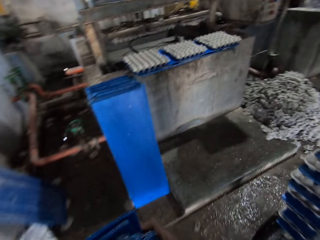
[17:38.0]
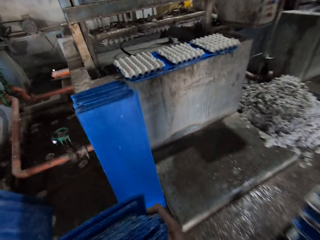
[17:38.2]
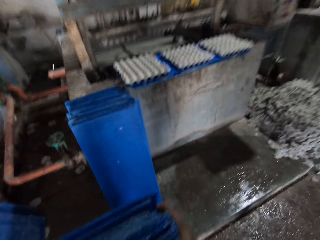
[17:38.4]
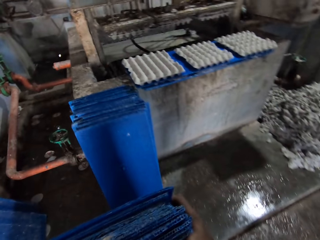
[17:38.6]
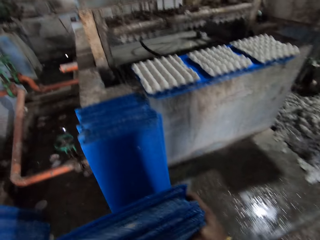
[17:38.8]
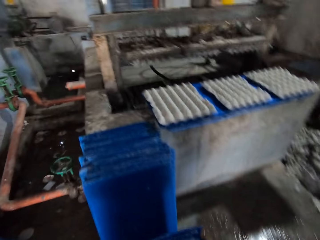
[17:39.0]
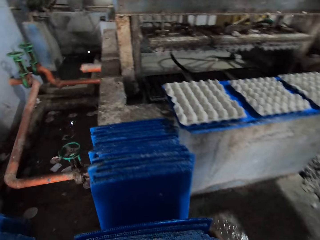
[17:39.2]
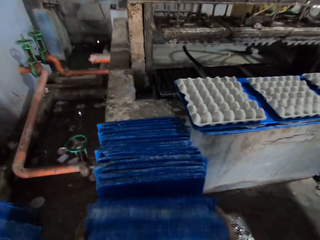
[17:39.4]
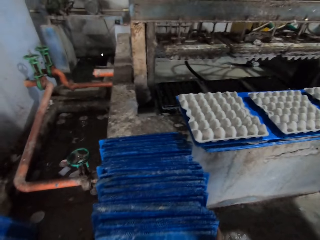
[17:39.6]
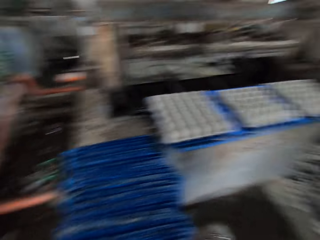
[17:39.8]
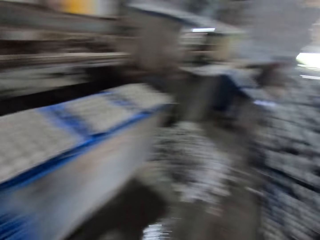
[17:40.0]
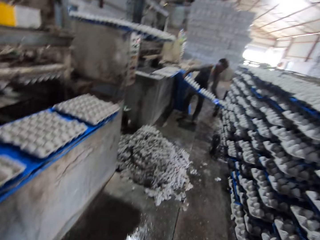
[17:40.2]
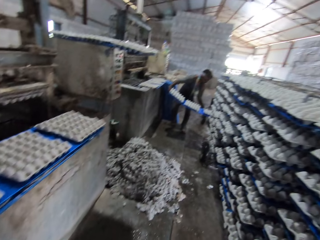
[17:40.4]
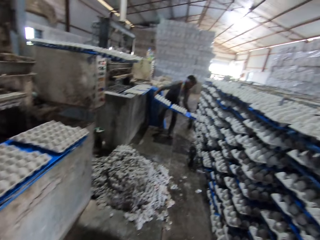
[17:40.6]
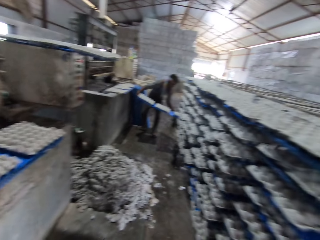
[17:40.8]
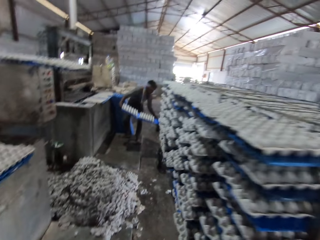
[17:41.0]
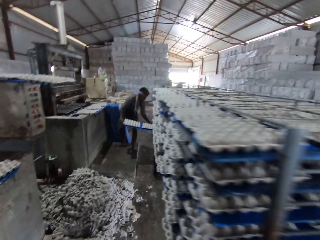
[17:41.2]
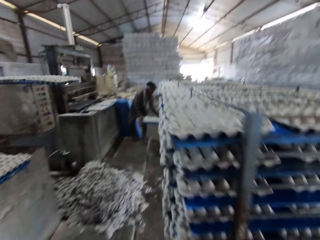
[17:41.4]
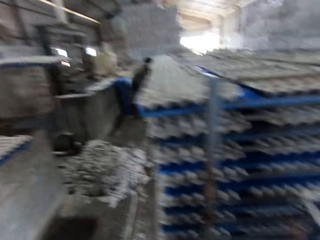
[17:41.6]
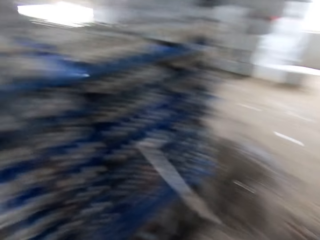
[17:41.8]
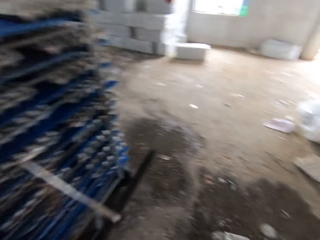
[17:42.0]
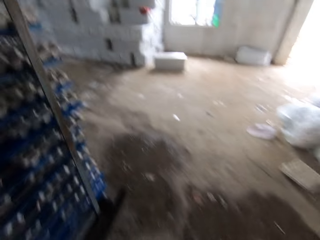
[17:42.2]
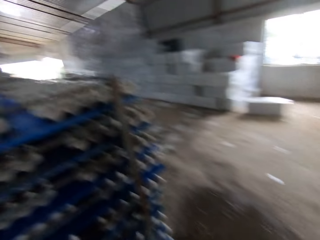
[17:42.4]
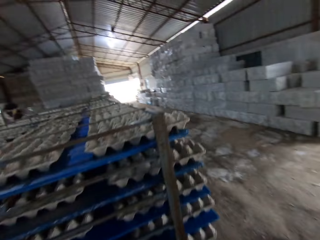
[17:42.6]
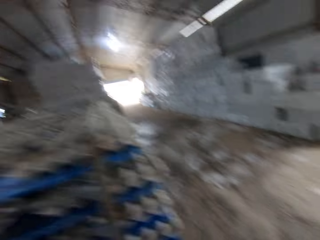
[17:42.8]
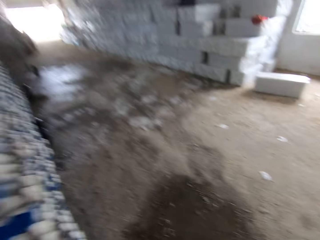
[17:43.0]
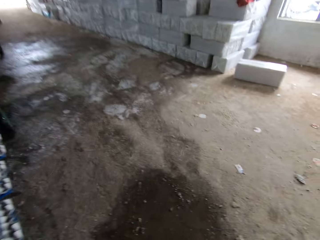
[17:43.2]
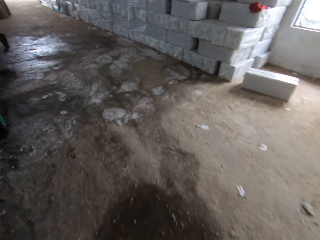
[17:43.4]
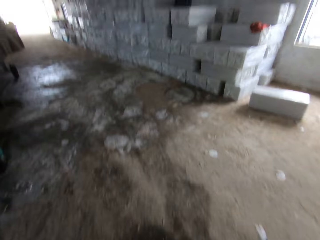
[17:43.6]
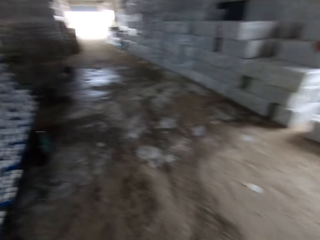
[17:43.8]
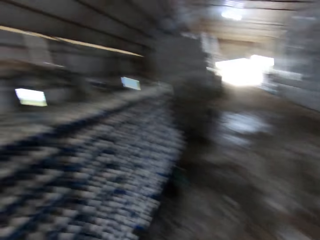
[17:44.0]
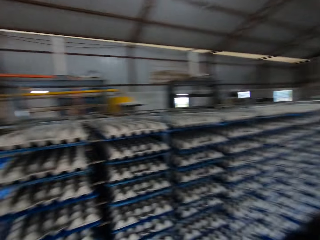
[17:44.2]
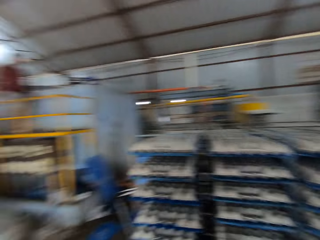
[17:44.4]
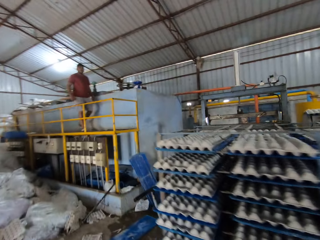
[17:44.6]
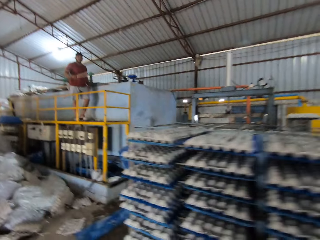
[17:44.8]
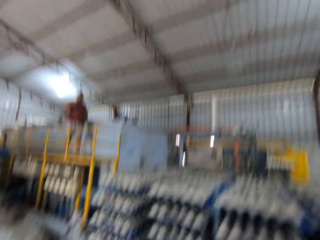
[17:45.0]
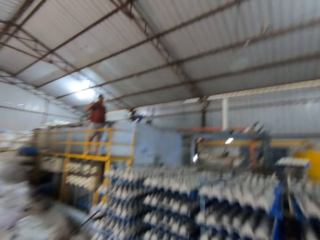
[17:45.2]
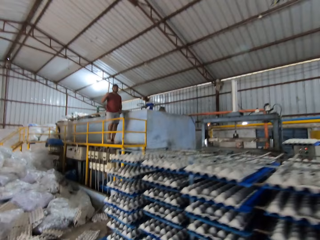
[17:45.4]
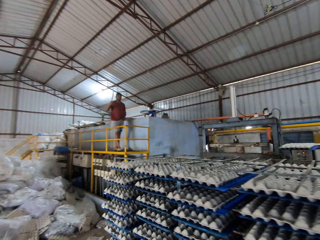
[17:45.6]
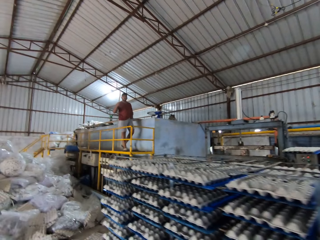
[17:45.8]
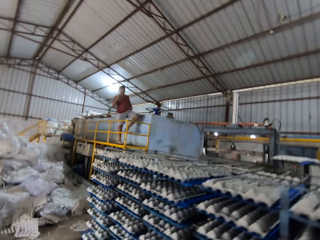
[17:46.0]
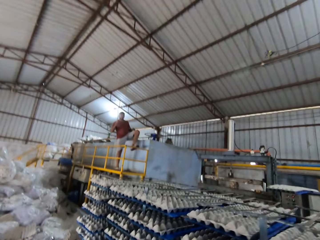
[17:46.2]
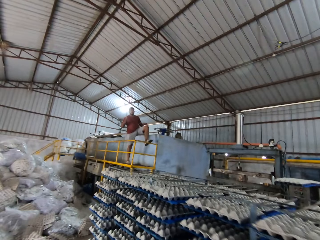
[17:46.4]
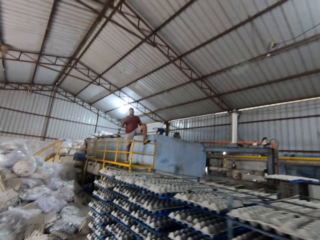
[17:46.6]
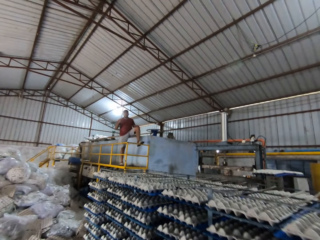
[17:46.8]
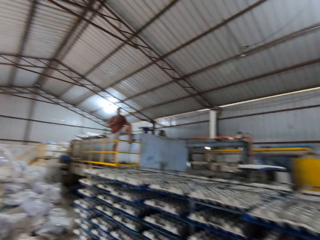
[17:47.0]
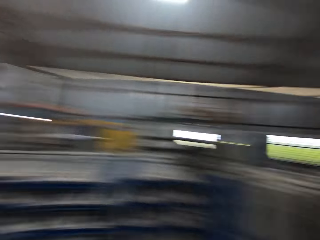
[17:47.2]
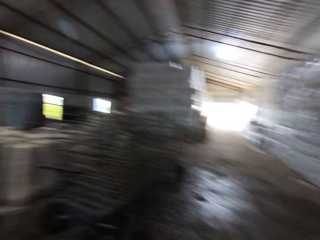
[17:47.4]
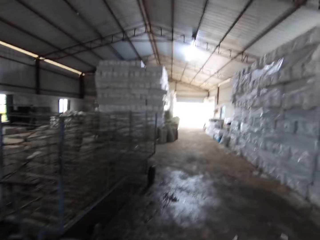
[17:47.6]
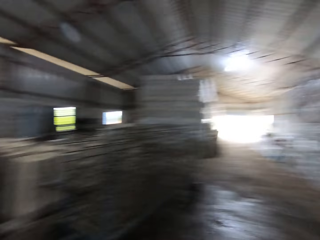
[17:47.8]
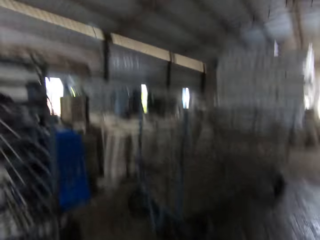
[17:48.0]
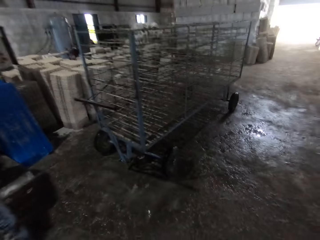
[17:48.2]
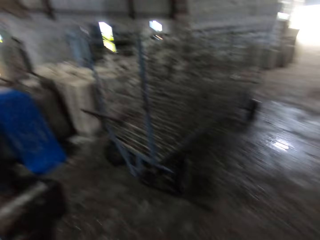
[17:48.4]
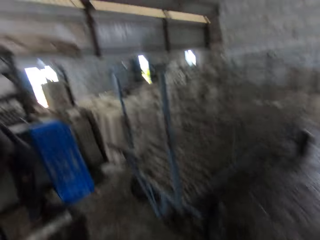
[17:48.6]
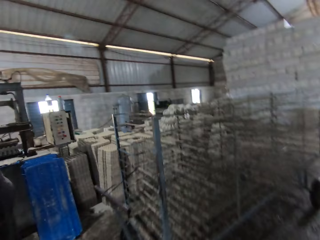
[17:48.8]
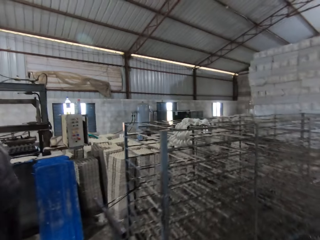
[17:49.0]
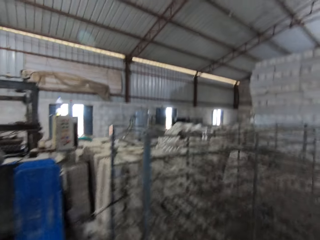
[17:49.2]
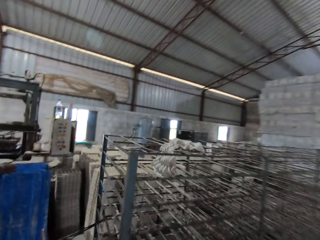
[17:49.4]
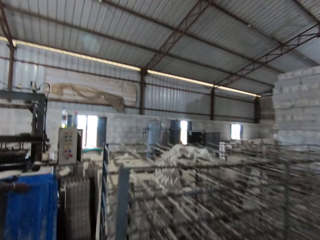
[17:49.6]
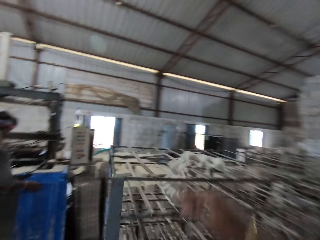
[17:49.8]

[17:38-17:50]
The camera wearer drops the crate slates on the floor with his hands. A man puts a set of crates in a crate rack. The camera wearer walks to the cart. Another man converses with the camera wearer. The camera wearer looks to the other man. He walks to the cart.

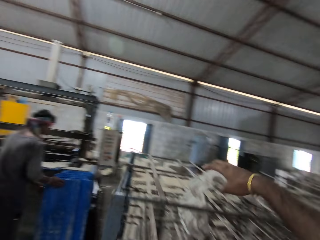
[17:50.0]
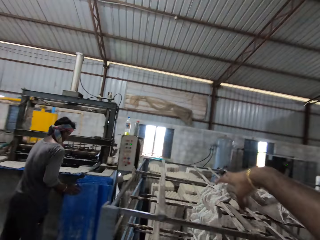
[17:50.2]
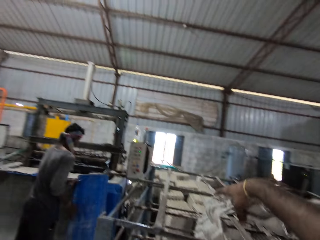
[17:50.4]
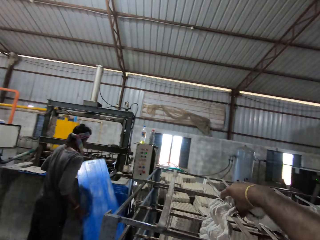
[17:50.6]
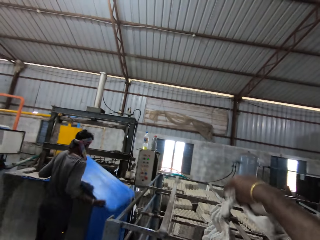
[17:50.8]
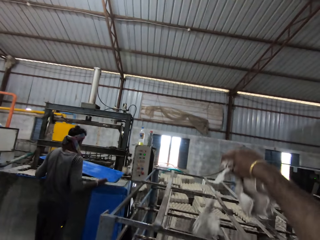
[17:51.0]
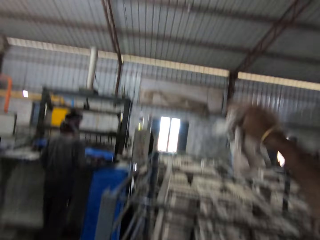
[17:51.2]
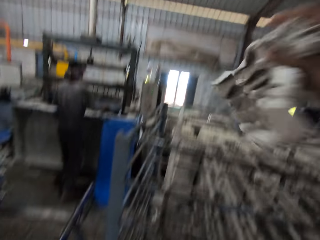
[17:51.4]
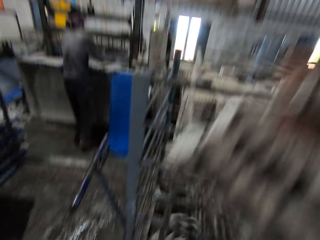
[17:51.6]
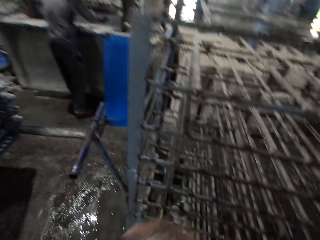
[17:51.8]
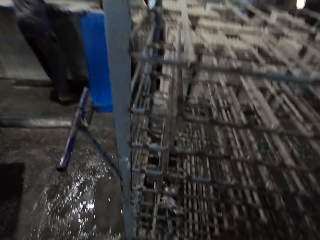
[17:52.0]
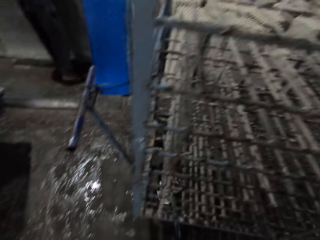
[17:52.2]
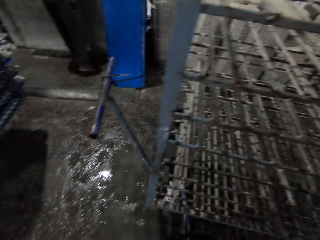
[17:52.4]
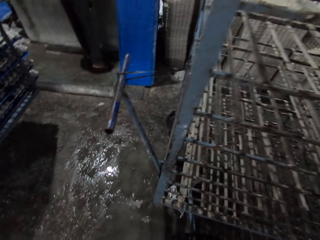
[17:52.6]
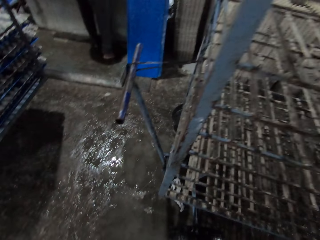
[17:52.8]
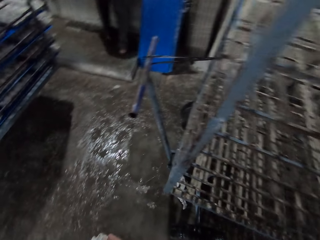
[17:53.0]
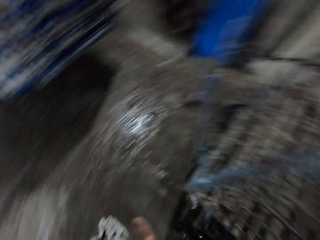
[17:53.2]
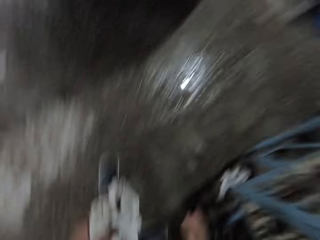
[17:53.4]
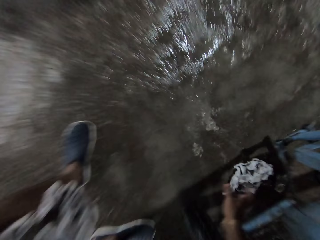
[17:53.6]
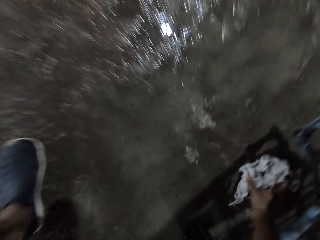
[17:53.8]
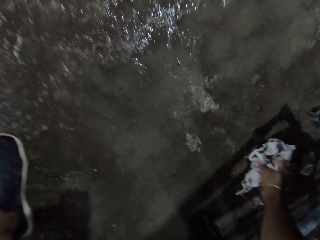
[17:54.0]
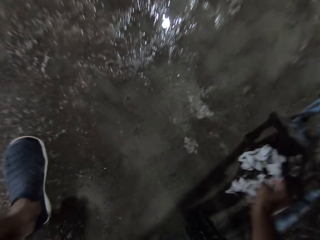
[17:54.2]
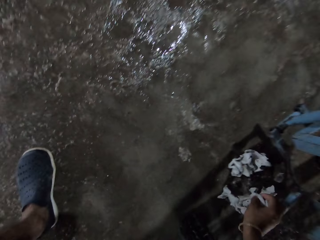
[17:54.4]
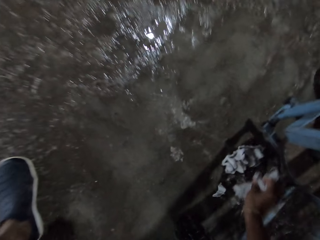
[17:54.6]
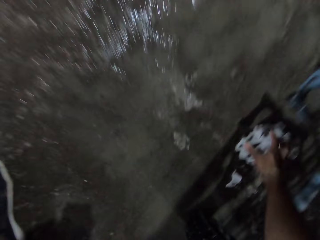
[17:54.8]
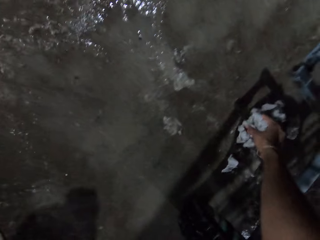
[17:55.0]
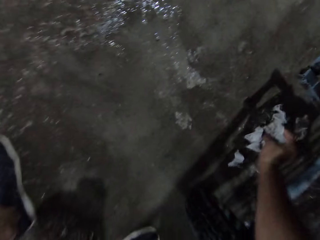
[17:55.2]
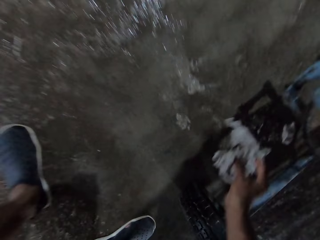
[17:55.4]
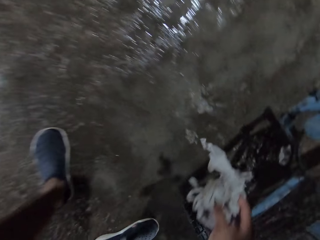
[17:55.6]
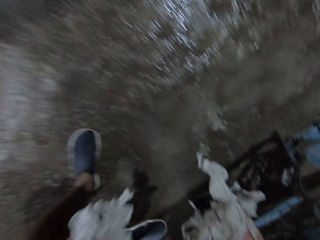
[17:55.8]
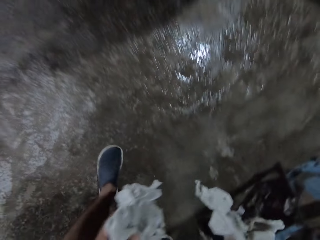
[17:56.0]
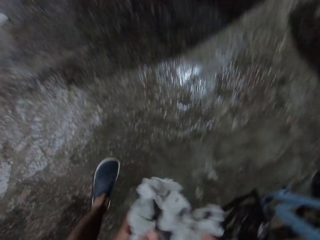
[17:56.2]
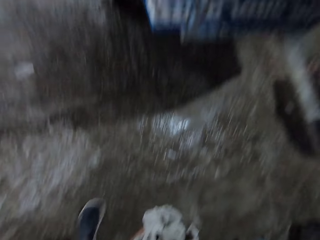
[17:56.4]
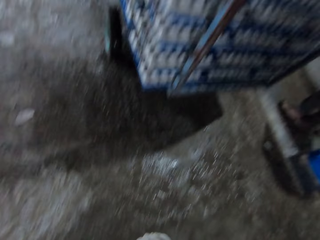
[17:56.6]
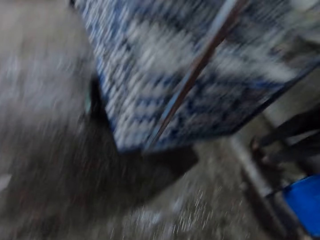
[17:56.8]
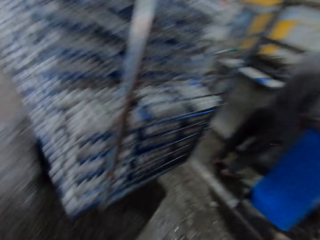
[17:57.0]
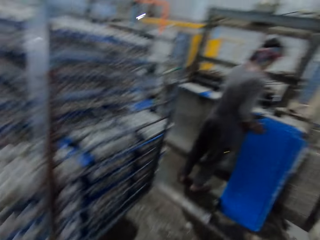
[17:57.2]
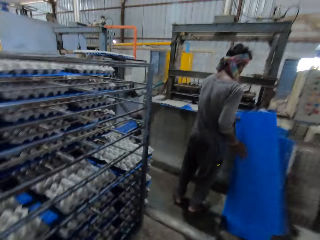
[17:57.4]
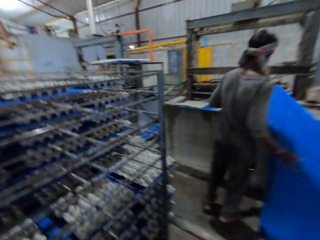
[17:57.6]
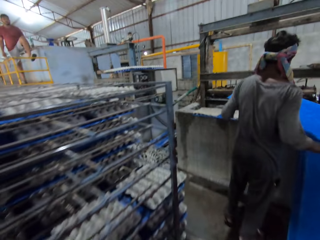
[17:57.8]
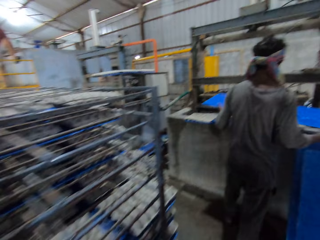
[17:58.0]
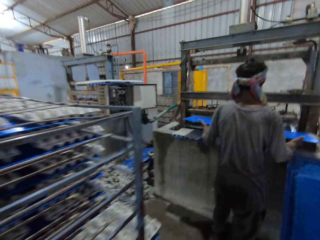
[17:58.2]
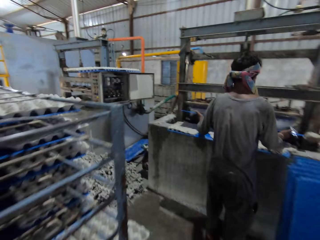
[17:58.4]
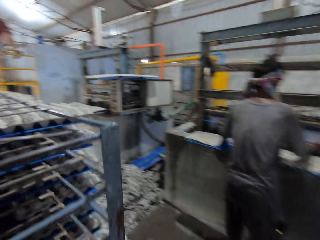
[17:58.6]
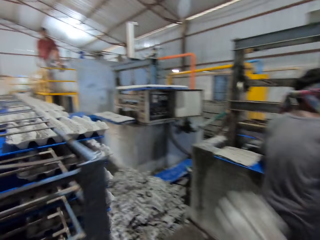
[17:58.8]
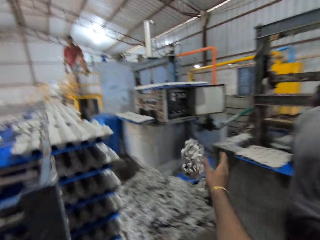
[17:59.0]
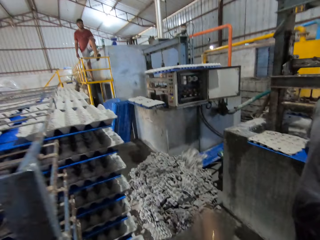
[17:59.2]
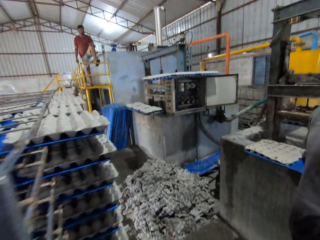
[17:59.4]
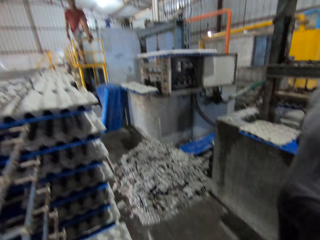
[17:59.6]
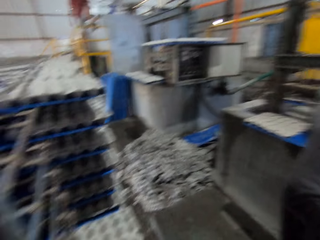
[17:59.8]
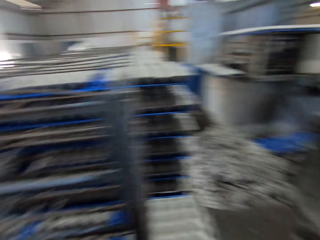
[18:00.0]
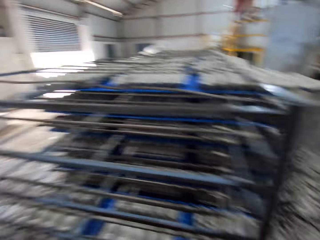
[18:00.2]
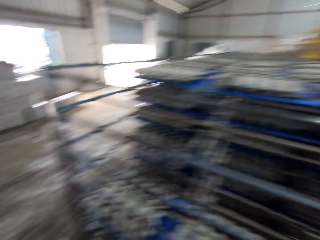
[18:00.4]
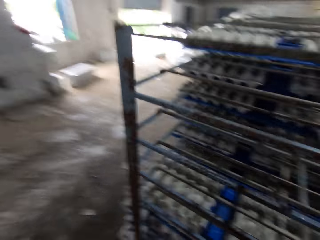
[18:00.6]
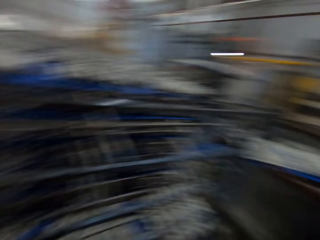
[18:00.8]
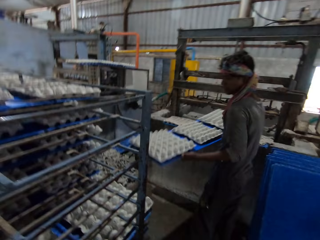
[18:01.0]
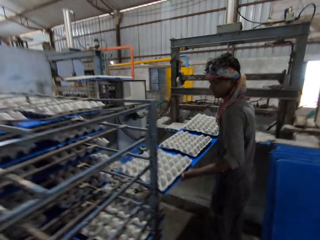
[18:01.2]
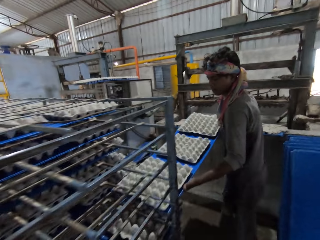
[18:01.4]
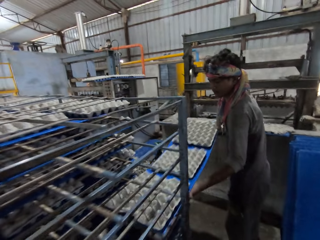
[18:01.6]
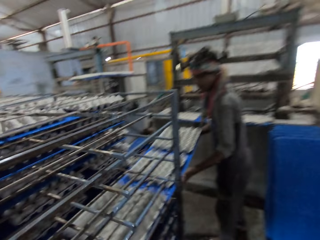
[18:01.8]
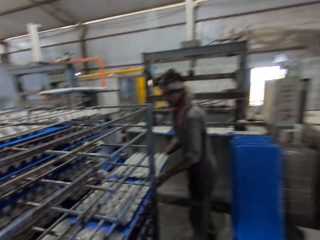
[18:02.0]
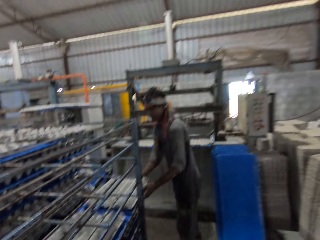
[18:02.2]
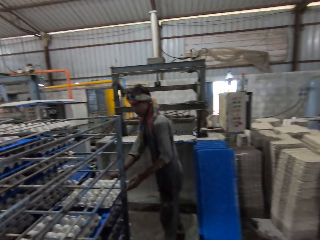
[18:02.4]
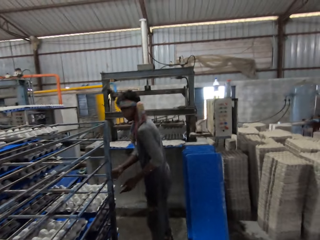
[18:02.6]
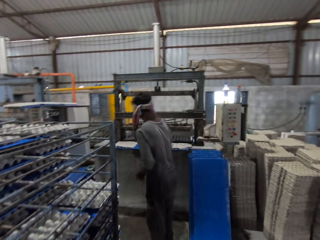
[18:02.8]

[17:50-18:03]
The camera wearer takes pieces of crate from the rack with his right hand. He passes the pieces of crate to his left hand with his right hand. He takes pieces of crates from the floor with his right hand. He adds the pieces of crates together in his hands. A man picks the crate slate from the floor with his hands. The camera wearer throws the pieces of crates on some pieces of crates on the floor. He stands near the cart. The man puts a set of crates in the crate rack with his hands.
